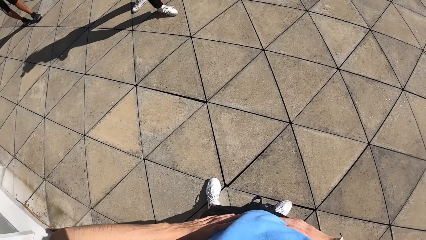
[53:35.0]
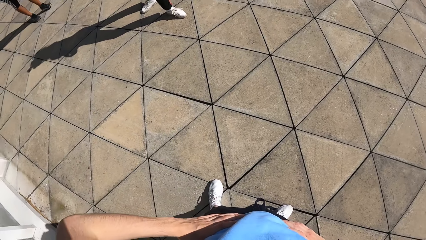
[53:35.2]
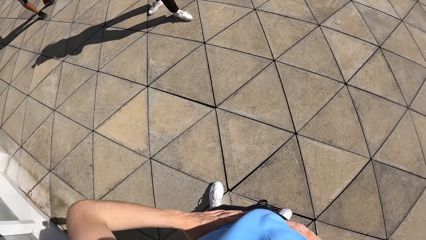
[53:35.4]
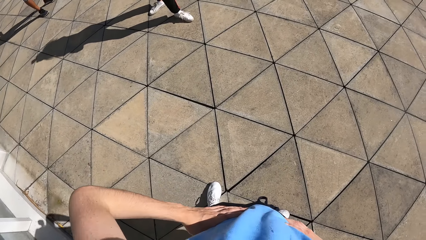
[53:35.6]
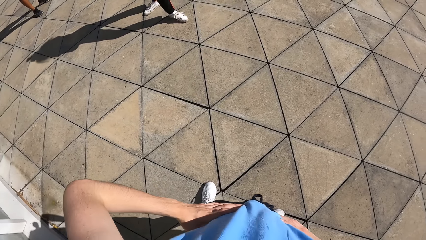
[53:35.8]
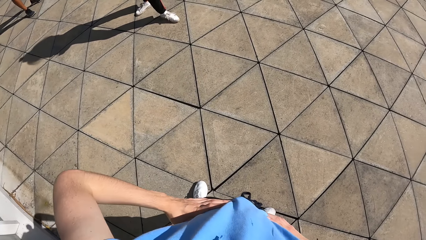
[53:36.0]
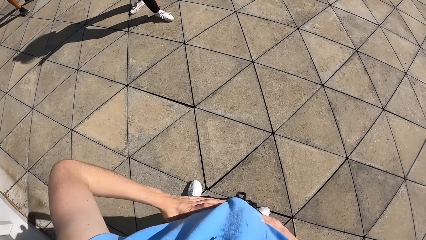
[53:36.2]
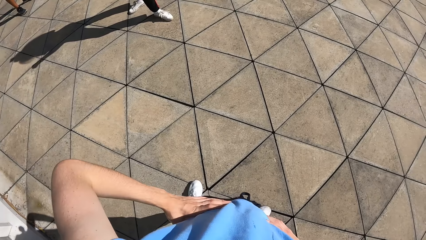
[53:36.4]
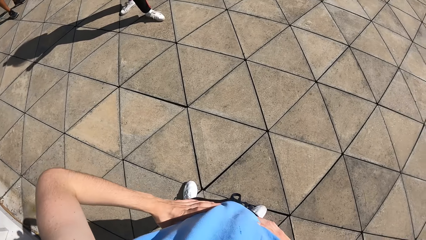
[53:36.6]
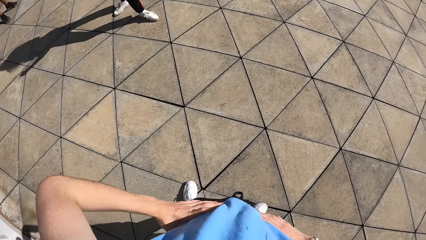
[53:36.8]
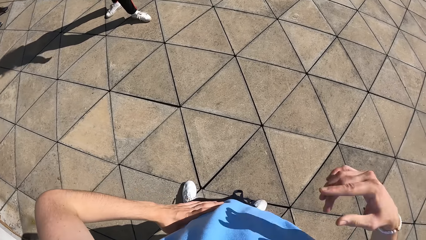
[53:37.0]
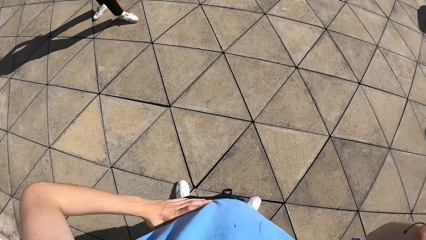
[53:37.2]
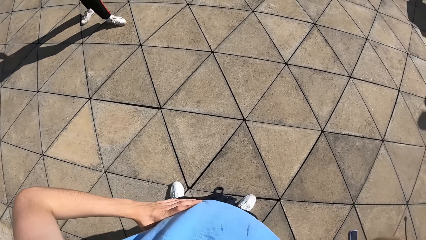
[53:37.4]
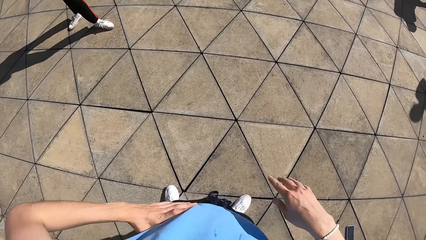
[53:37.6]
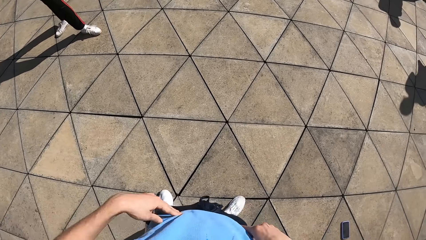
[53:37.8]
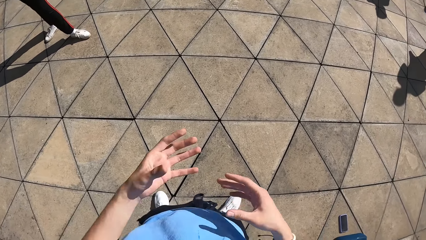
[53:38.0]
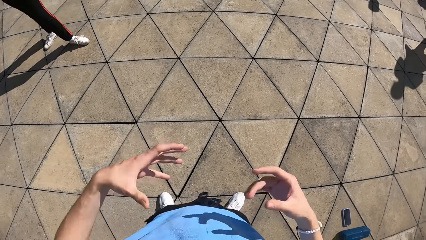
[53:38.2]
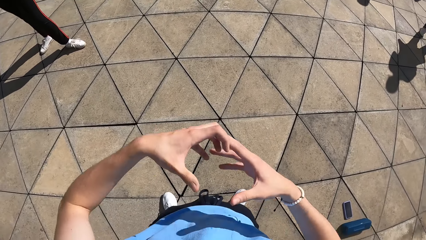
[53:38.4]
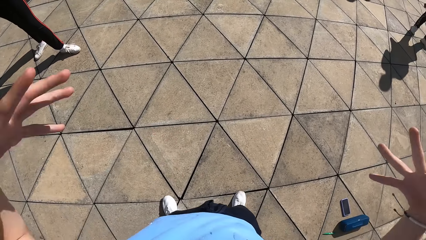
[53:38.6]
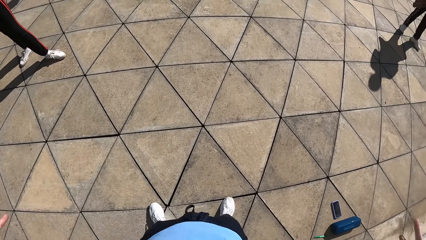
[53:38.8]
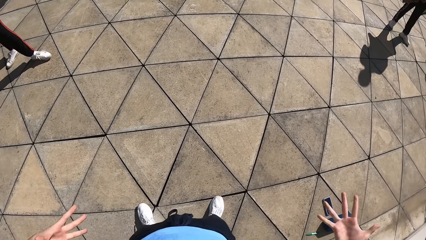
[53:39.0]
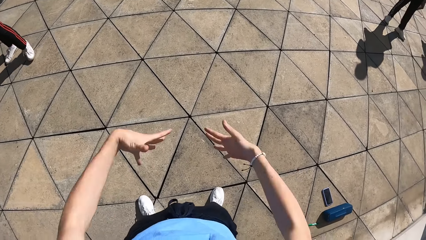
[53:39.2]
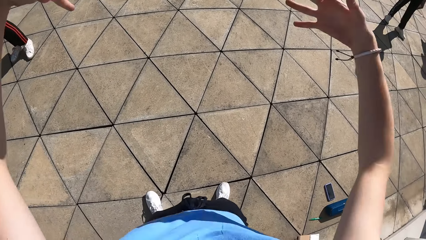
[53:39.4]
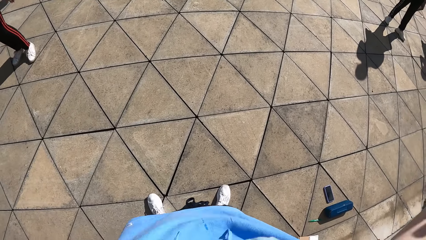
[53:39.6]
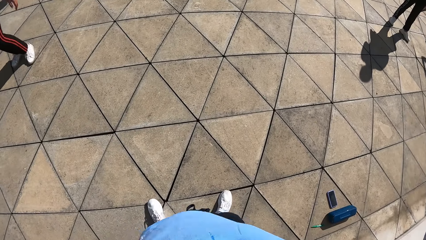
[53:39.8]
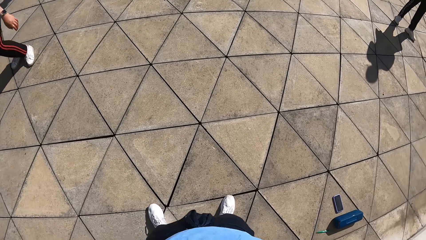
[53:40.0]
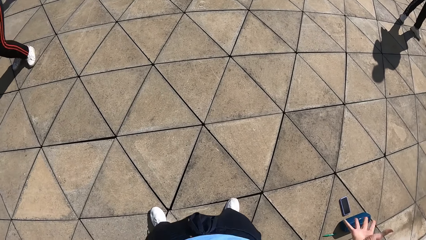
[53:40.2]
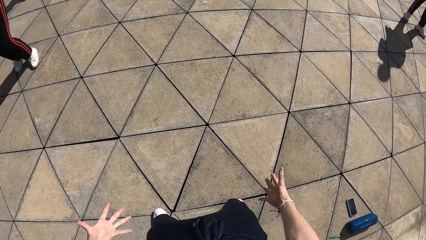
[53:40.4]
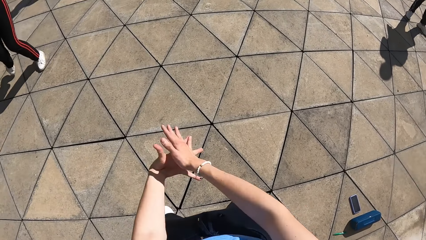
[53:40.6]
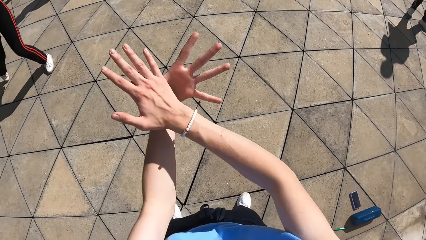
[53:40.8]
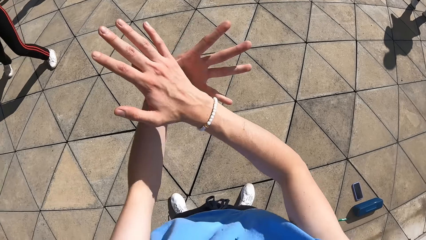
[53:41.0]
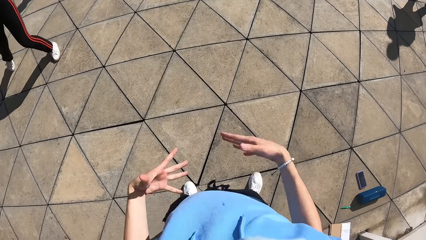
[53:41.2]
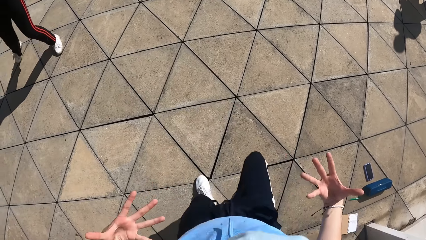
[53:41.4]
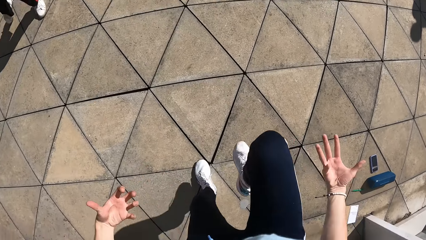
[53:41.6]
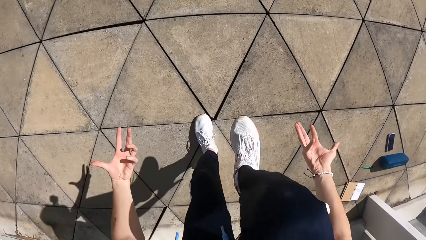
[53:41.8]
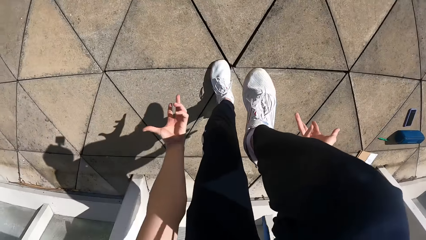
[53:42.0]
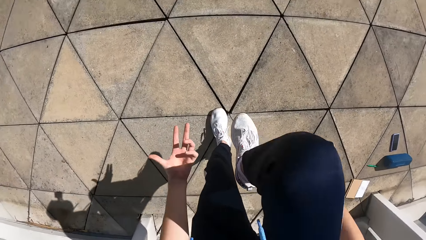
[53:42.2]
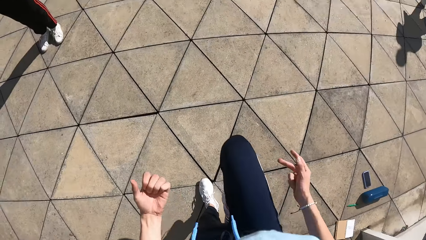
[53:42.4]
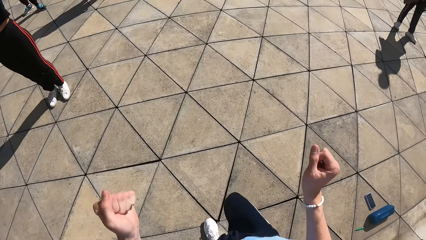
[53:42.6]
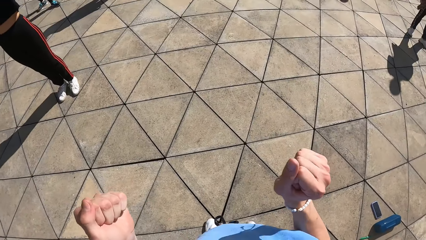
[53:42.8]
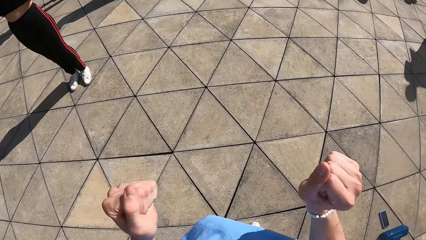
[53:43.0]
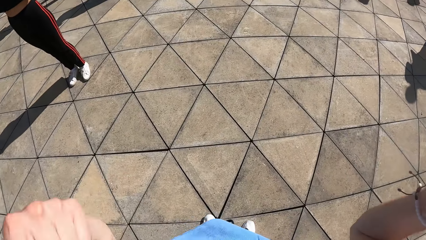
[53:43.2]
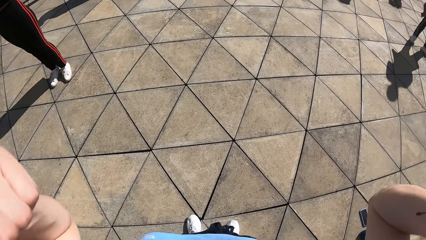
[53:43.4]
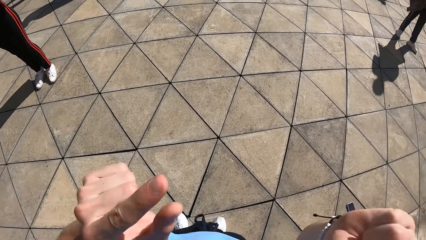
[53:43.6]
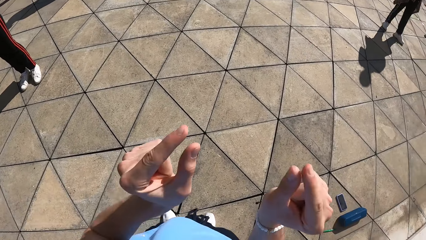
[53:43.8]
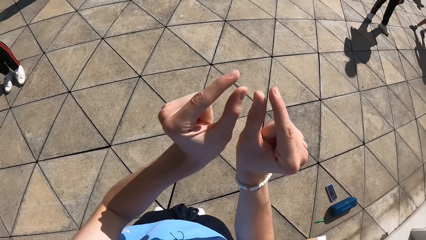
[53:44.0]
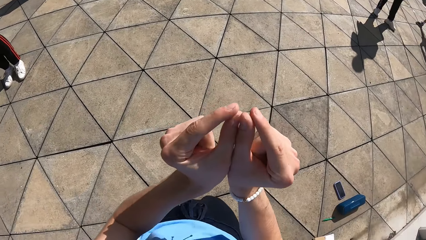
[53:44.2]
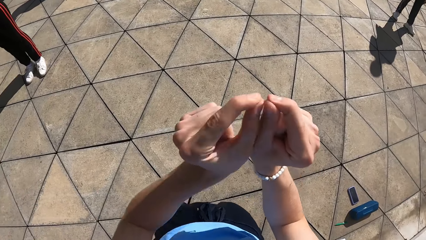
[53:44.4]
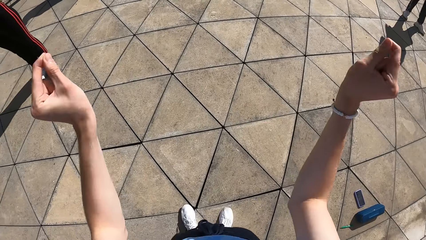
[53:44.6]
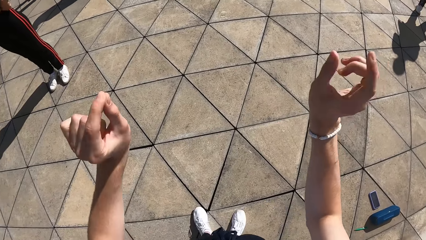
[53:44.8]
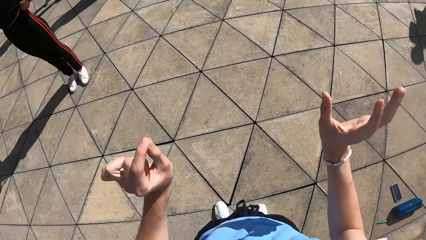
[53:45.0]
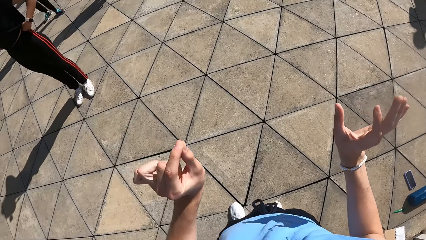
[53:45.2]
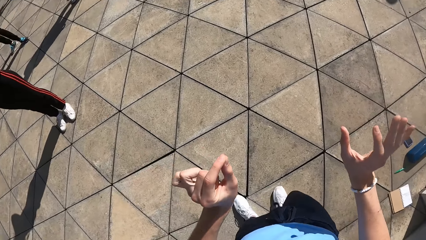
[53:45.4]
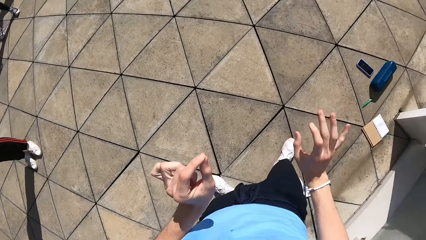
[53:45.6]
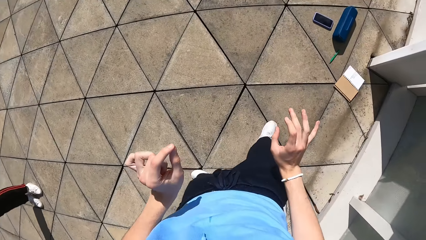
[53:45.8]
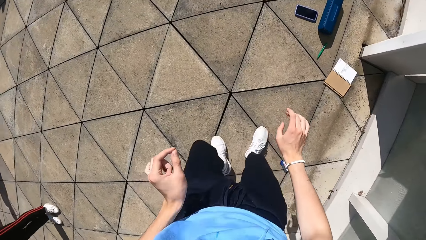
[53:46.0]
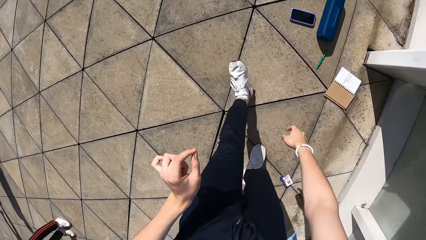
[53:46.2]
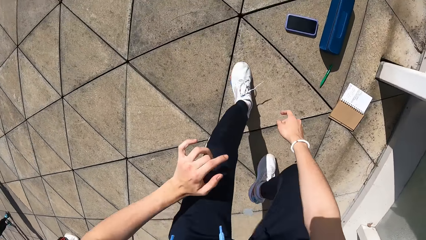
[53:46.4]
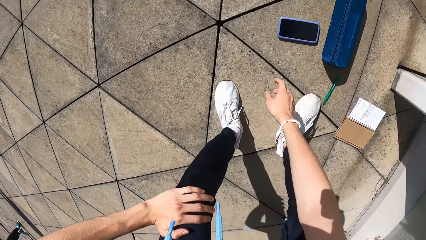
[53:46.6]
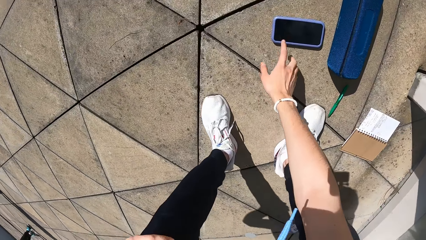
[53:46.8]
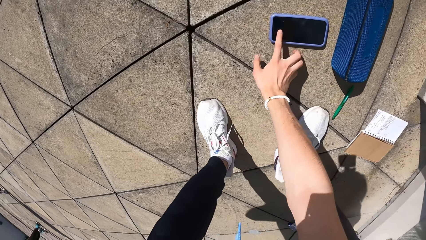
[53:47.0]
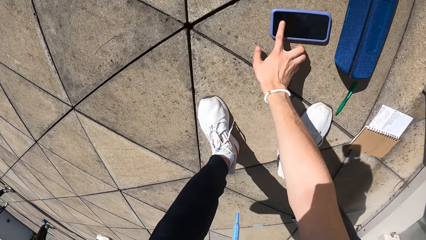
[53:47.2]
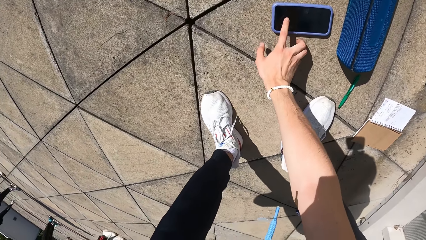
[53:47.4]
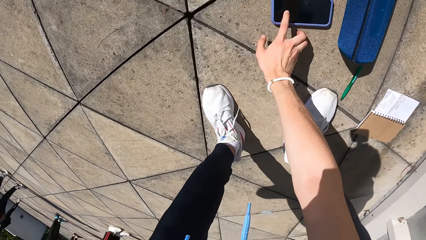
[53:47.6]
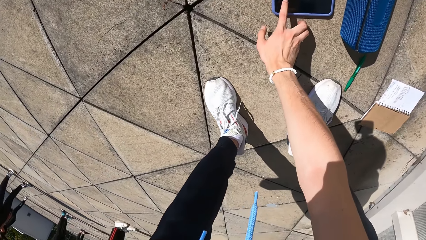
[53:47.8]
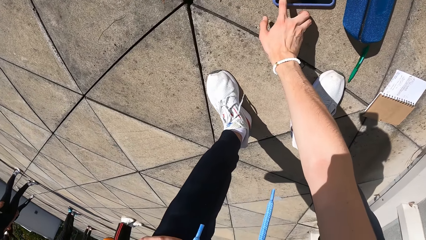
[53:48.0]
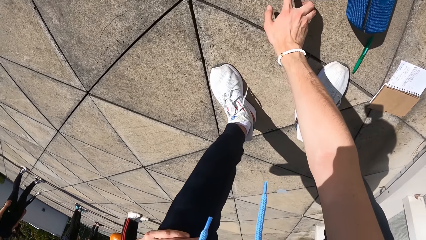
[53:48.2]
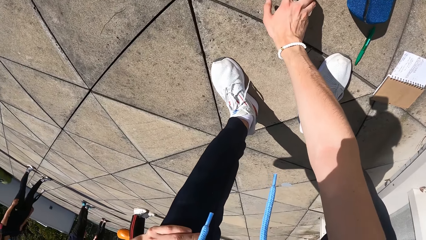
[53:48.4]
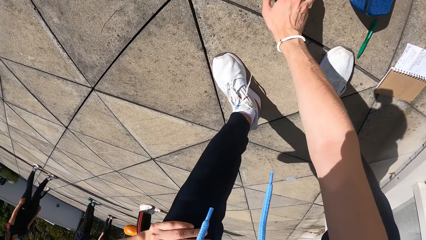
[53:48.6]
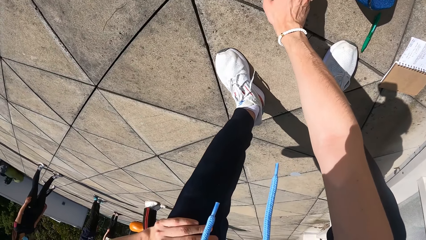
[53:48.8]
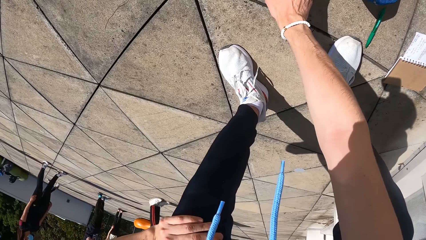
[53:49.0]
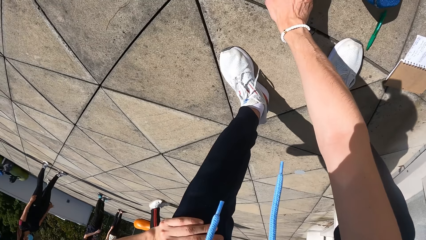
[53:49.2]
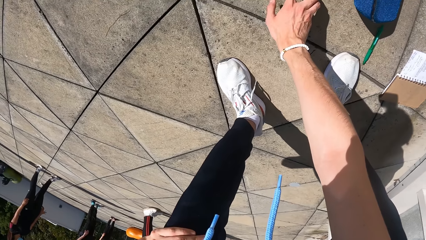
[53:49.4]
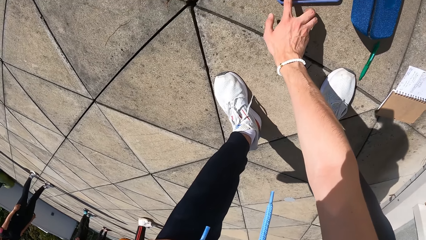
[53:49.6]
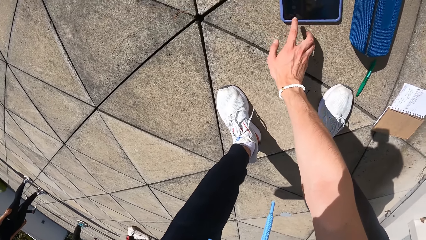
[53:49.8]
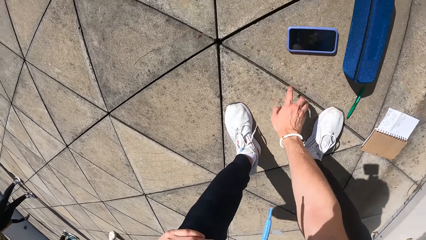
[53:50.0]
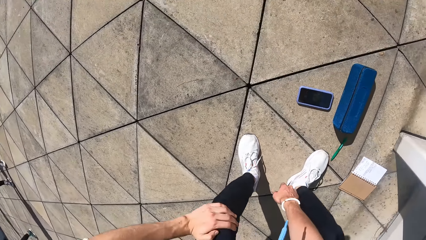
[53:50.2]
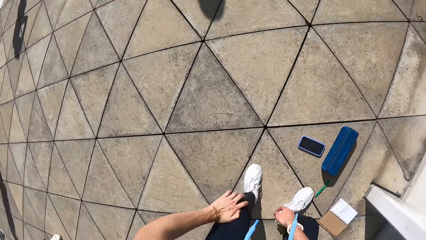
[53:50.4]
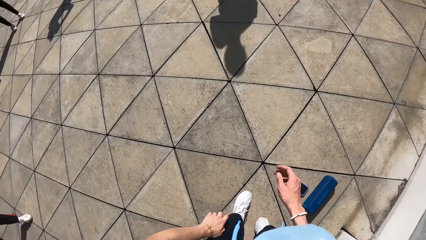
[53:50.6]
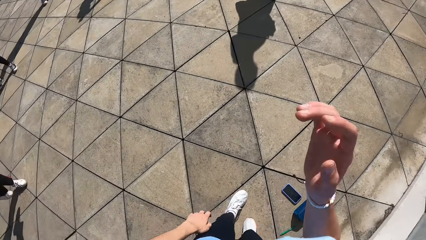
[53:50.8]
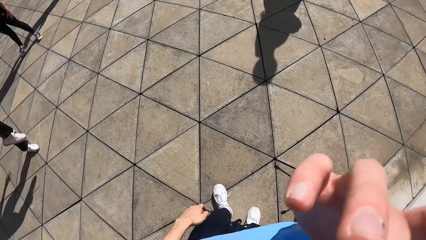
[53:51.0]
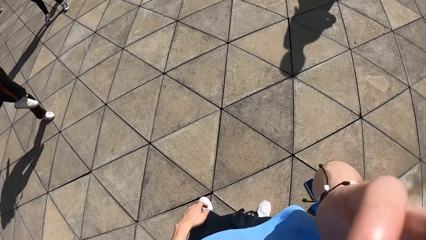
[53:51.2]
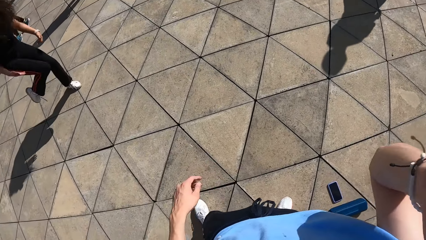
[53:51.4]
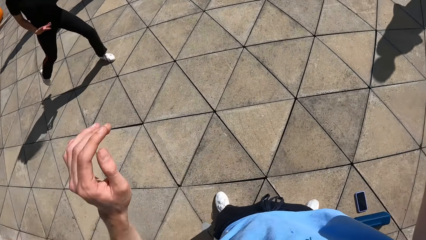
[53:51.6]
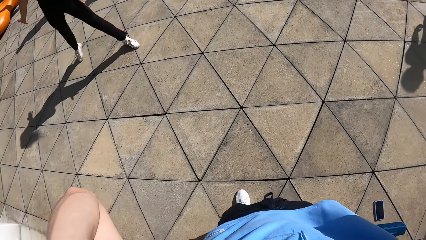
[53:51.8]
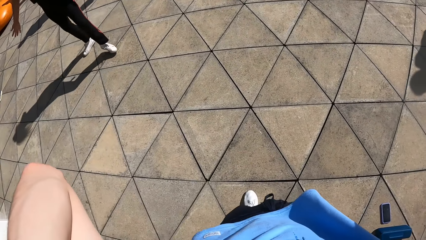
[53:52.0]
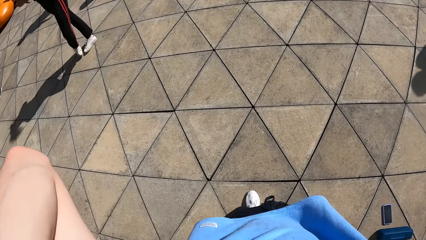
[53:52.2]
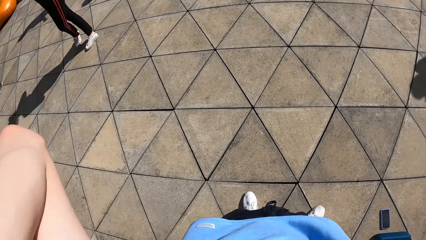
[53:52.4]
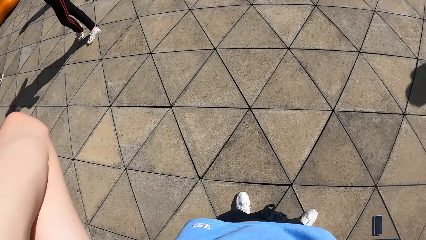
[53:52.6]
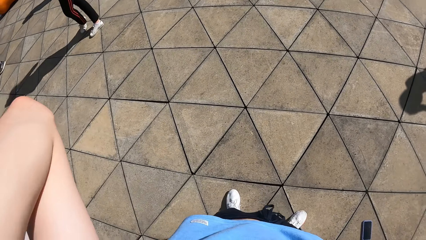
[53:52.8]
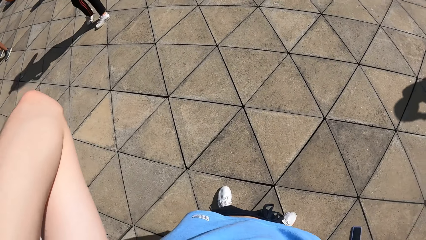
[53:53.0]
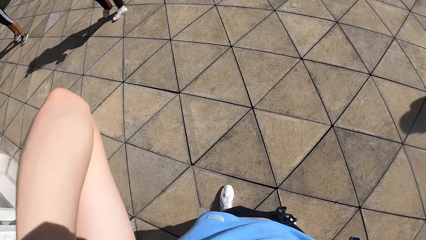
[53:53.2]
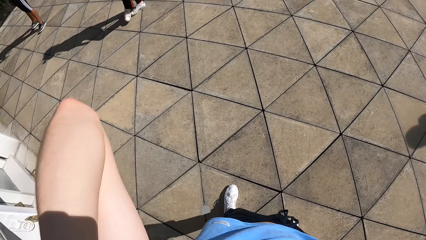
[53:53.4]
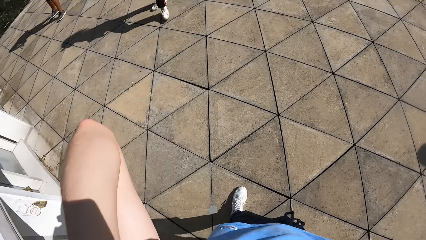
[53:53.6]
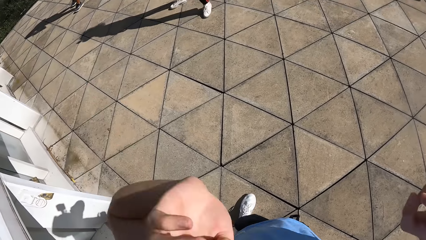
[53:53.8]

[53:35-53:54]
The camera wearer touches his face with his right hand. He addresses the dancers on the slab. He operates the phone on the ground with his right hand. He touches his face with his right hand. He adjusts his camera.
